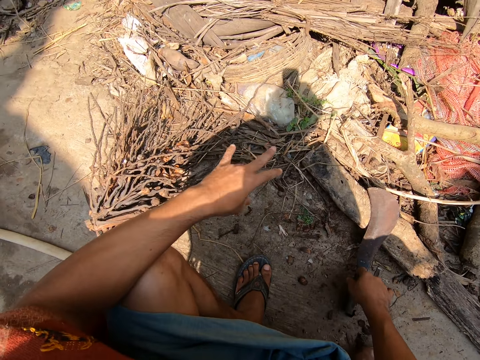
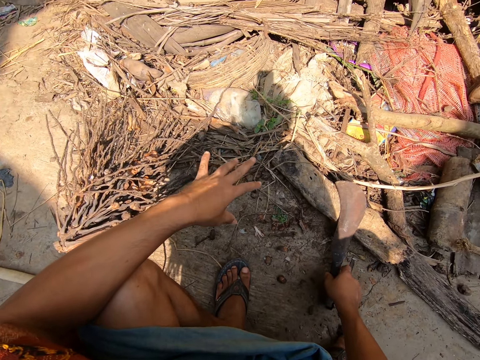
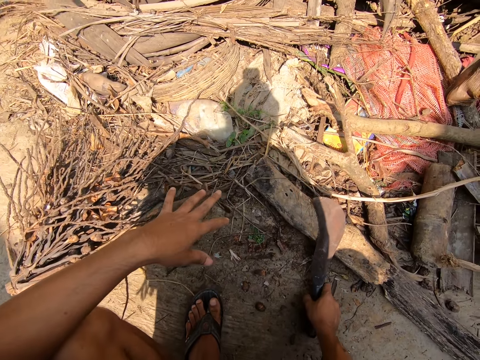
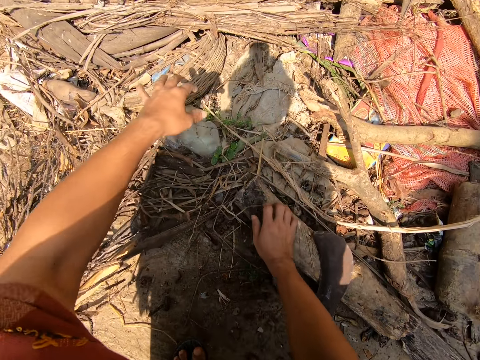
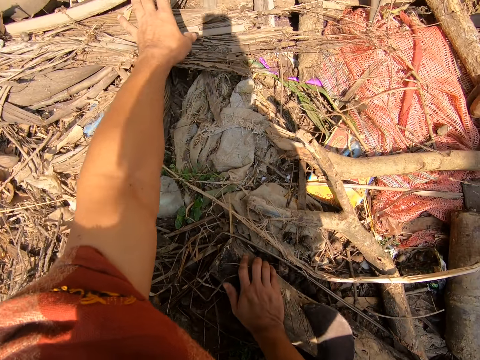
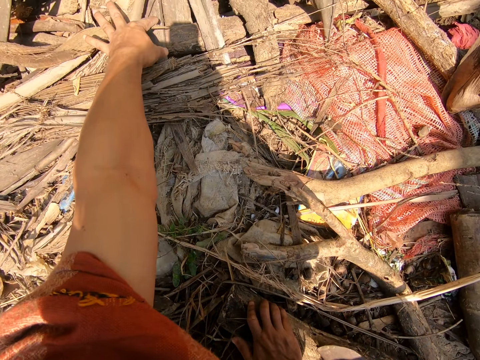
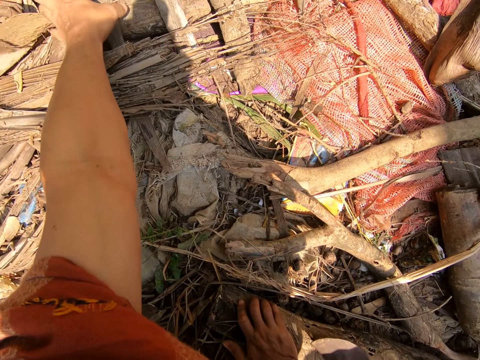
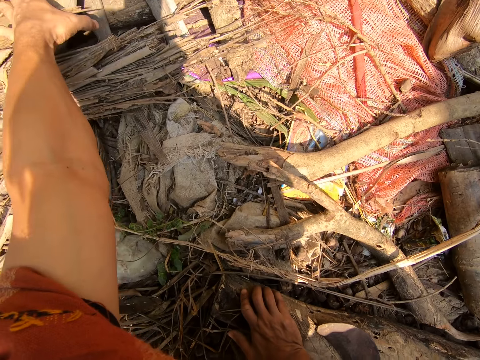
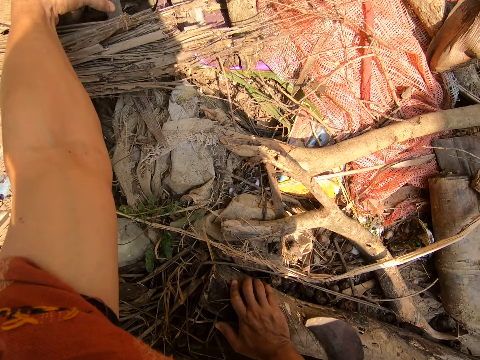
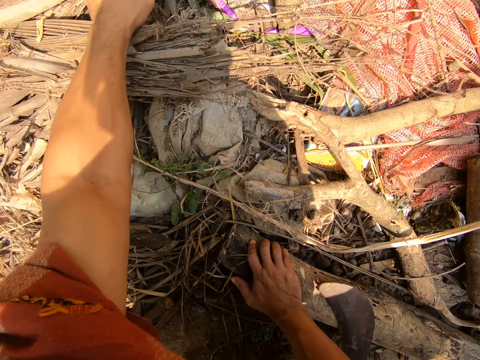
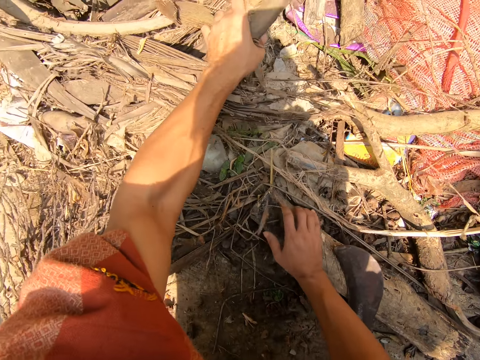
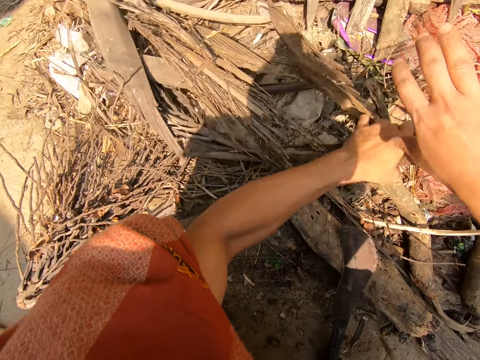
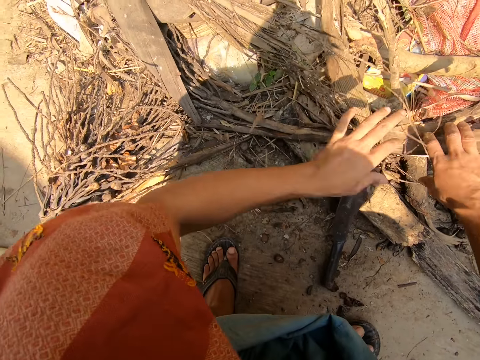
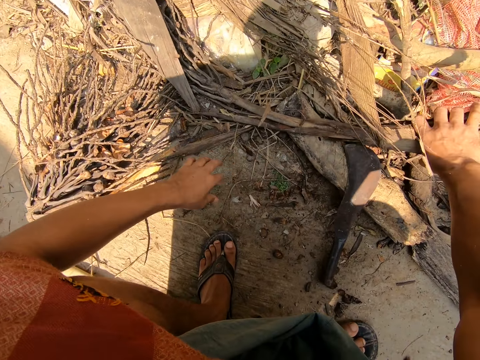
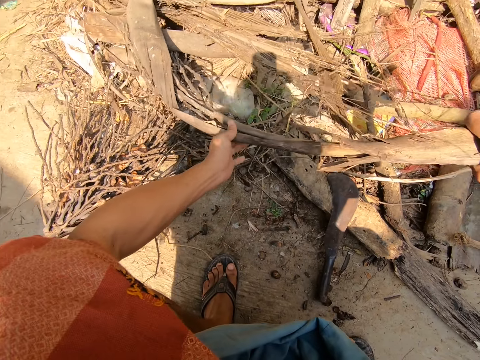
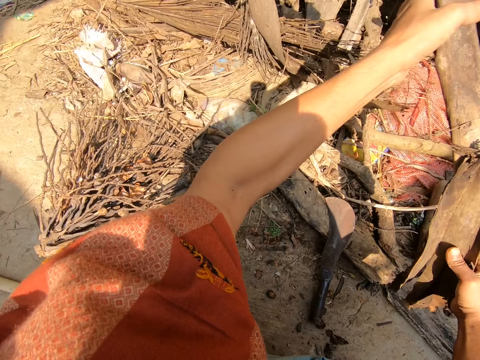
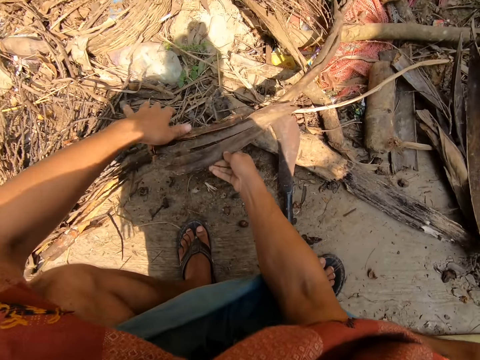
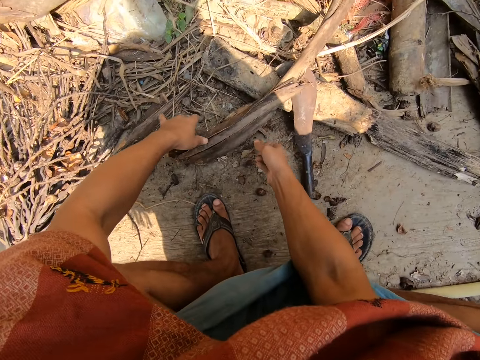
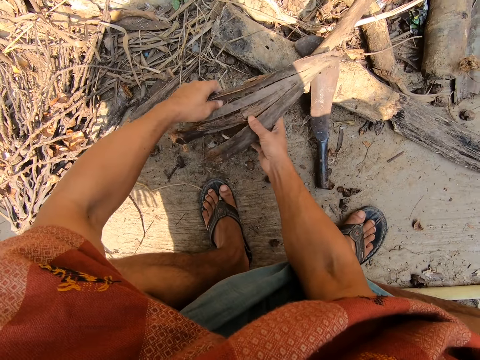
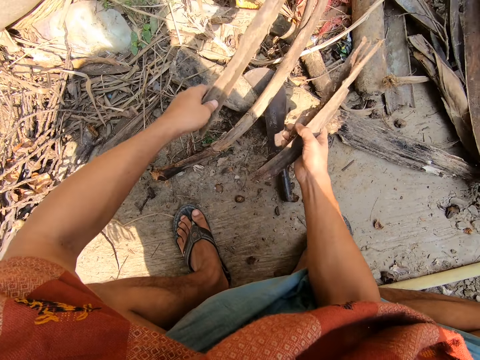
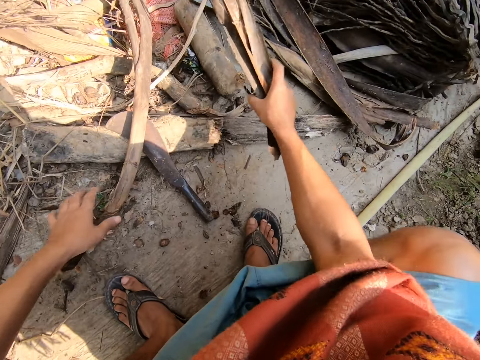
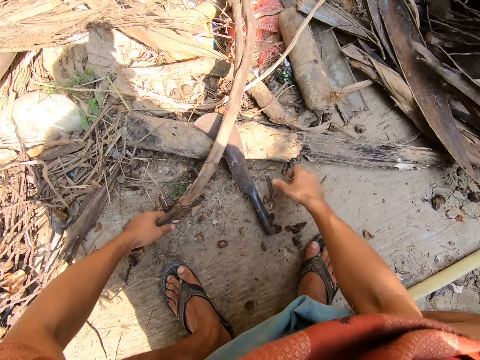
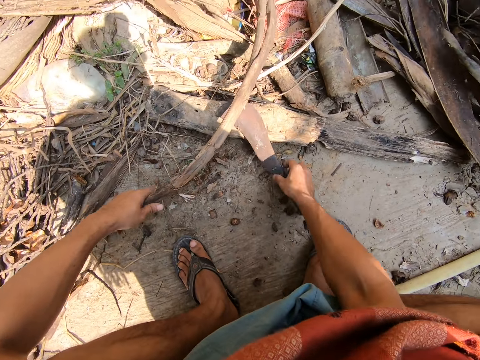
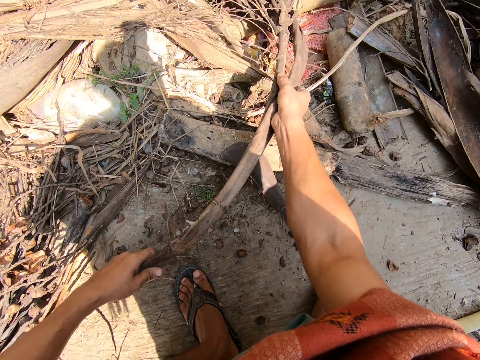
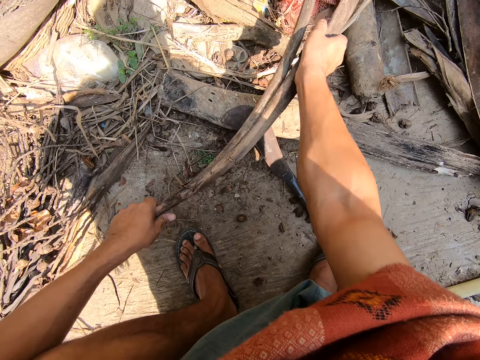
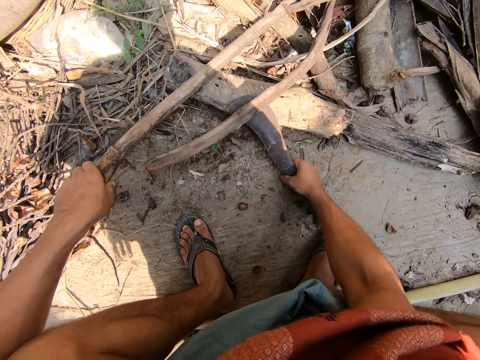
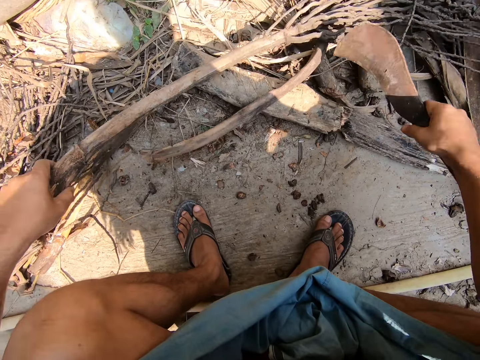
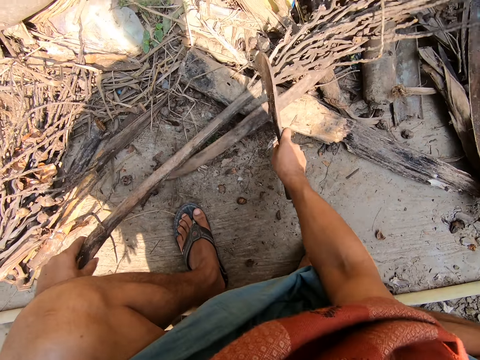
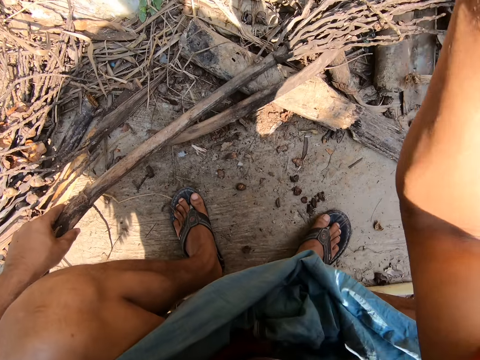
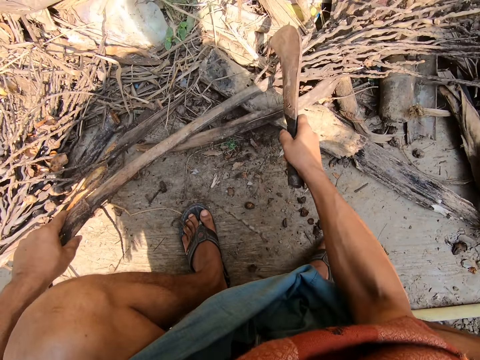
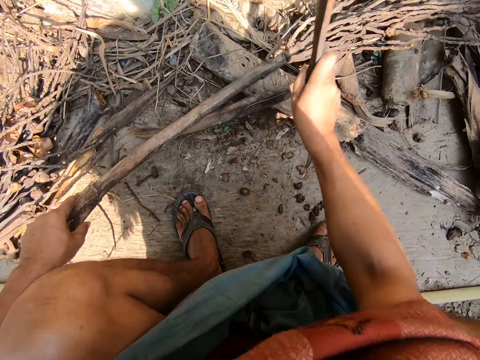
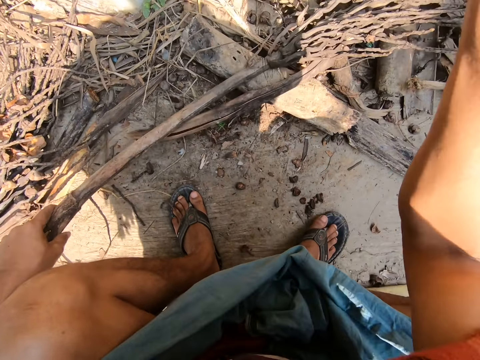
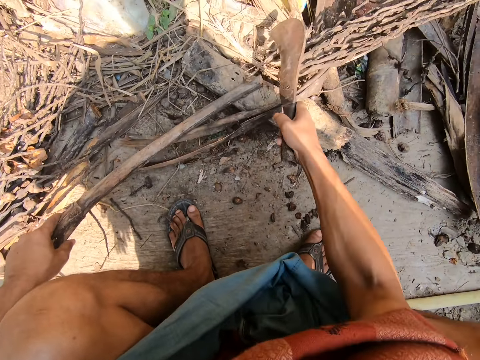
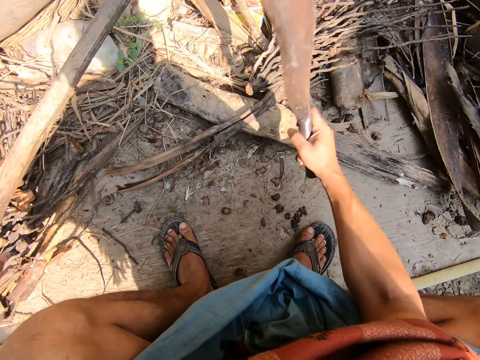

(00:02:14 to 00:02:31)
The camera wearer reaches for the bark. They tear the bark. They put the bark to the side. They tear the bark. They pick up the machete. They cut up the wood.

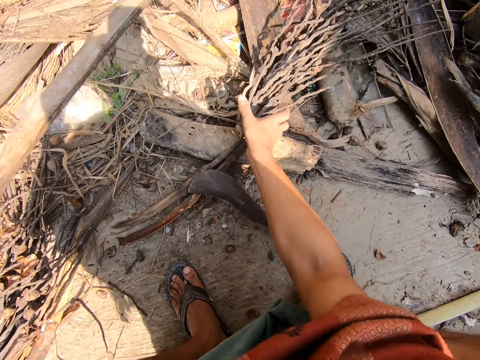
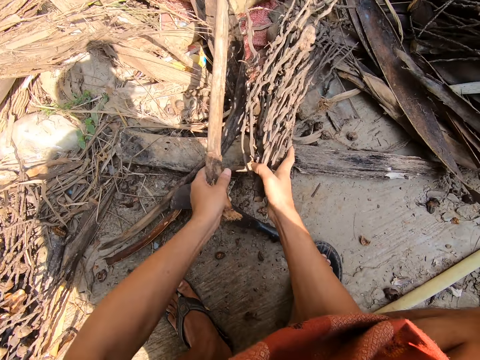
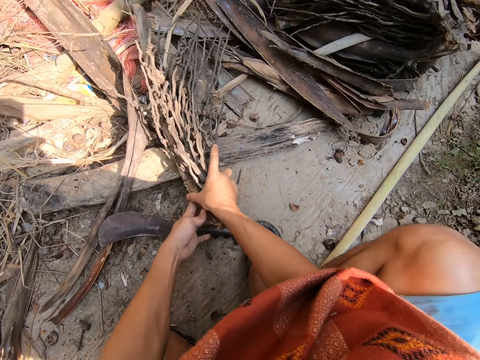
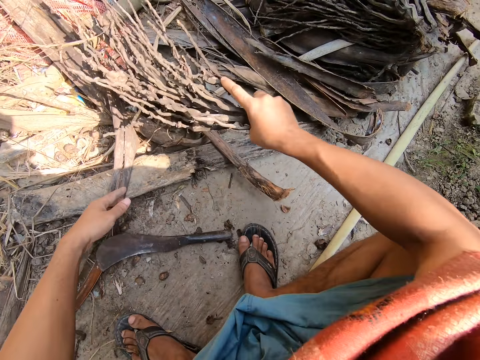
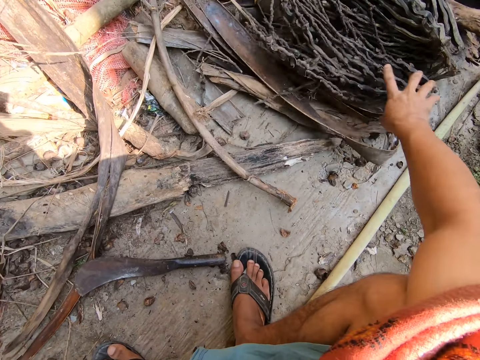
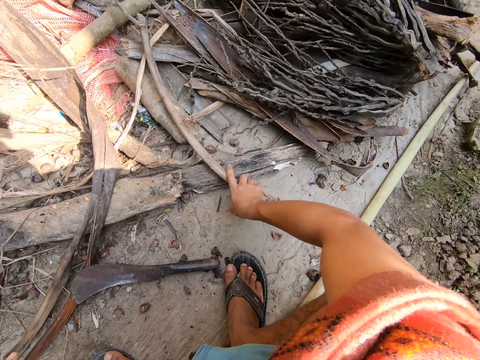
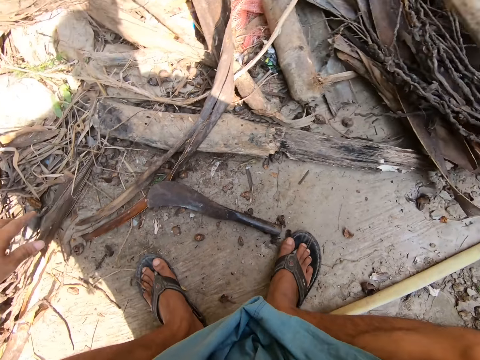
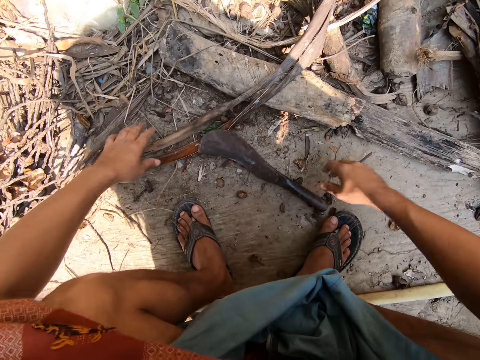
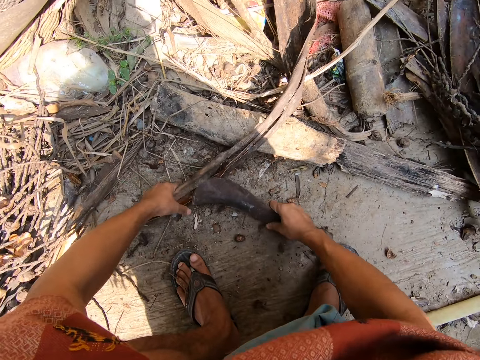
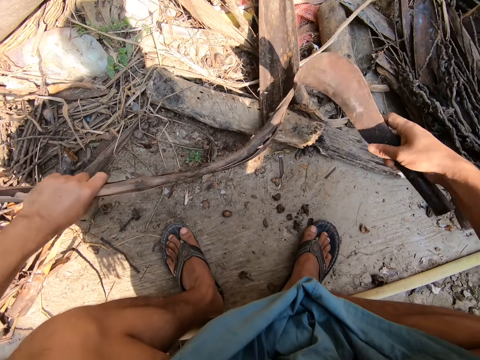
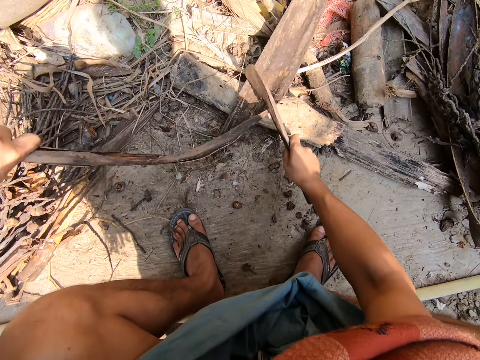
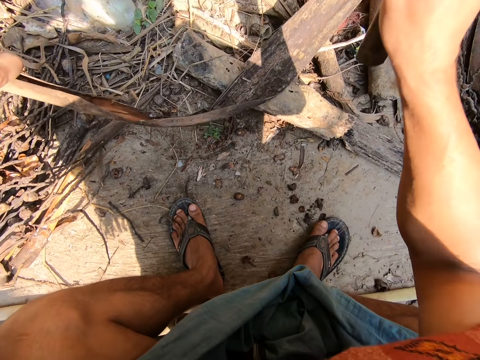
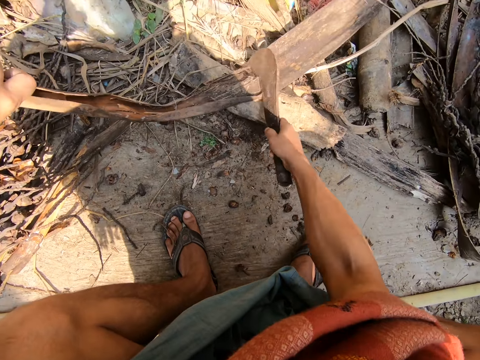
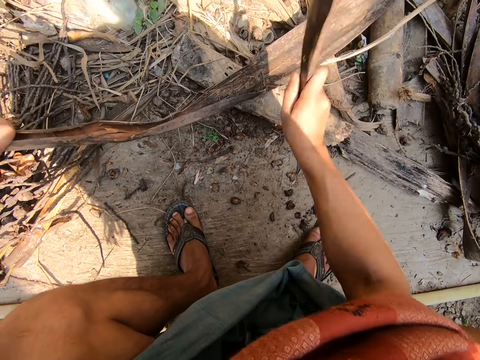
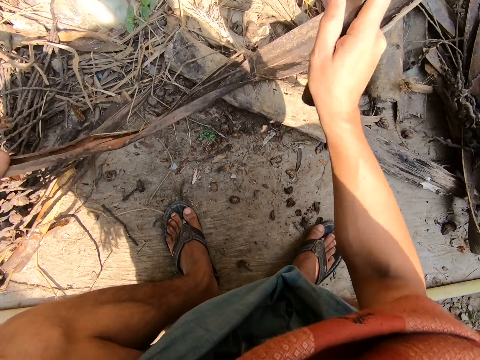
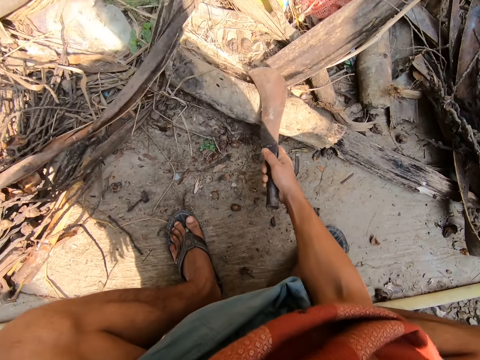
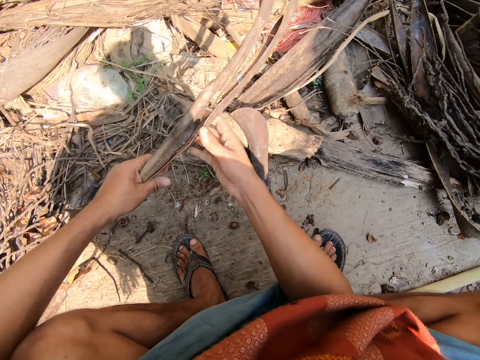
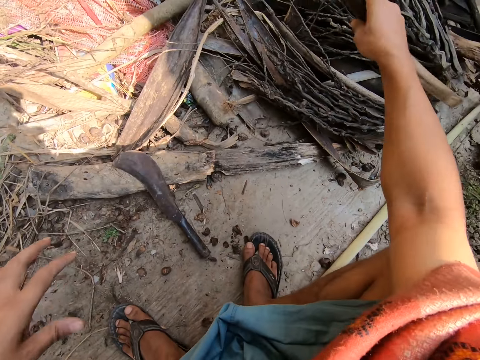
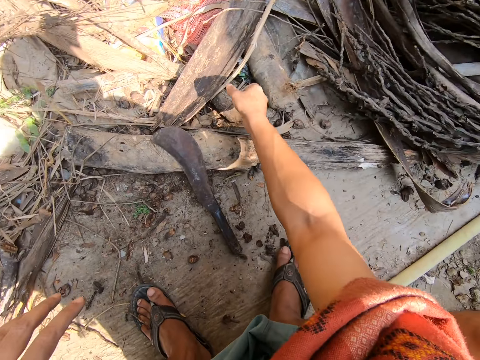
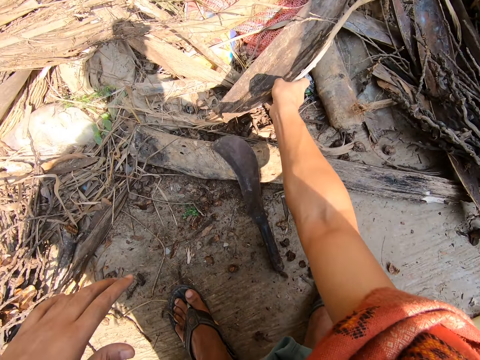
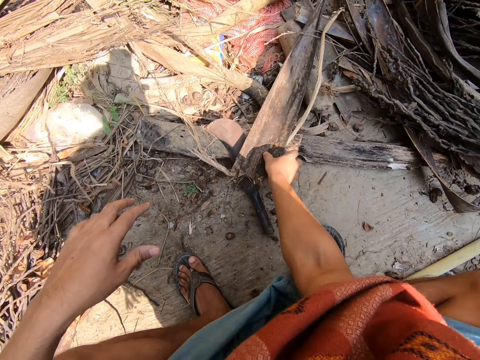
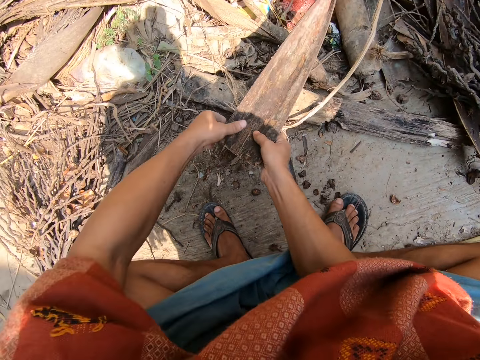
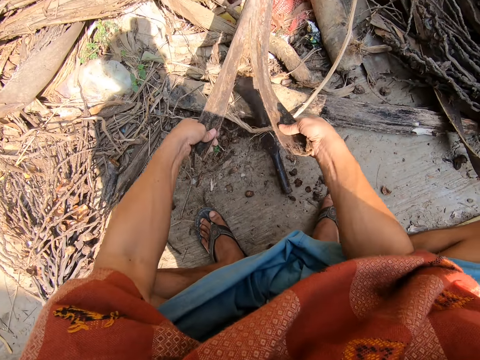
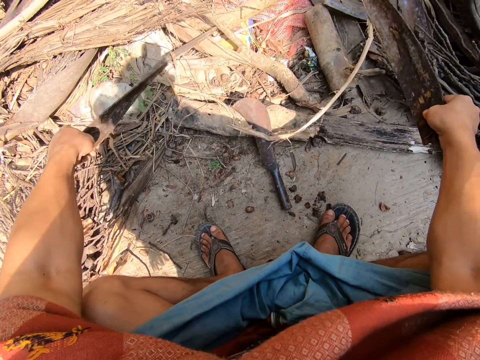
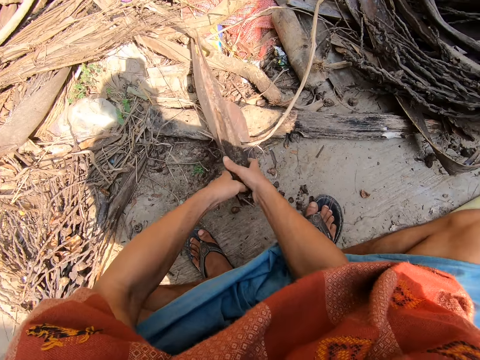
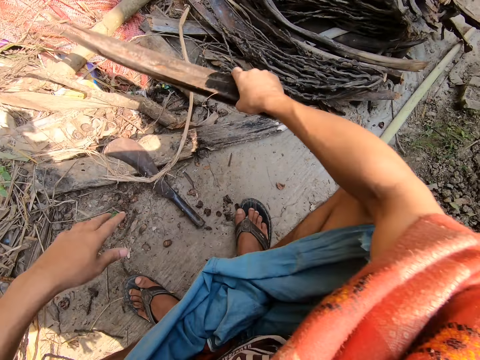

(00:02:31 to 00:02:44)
The camera wearer puts the bark to the side. They pick up the machete. They pick up the bark. They cut up the bark. They put the bark or branches to the side. They cut the branches. They tear the bark.
